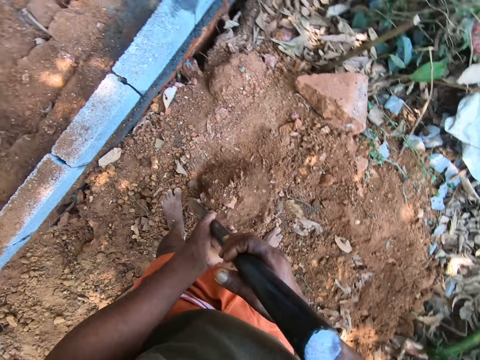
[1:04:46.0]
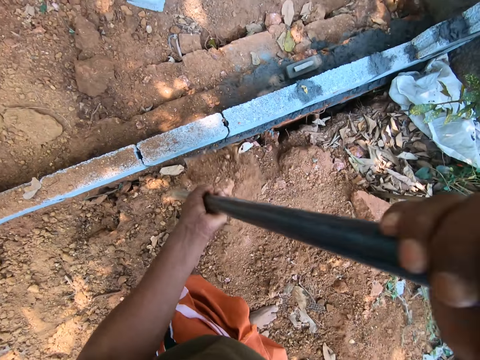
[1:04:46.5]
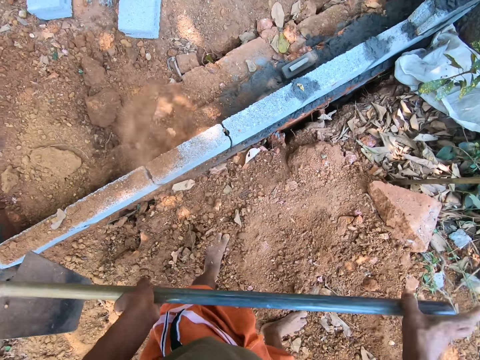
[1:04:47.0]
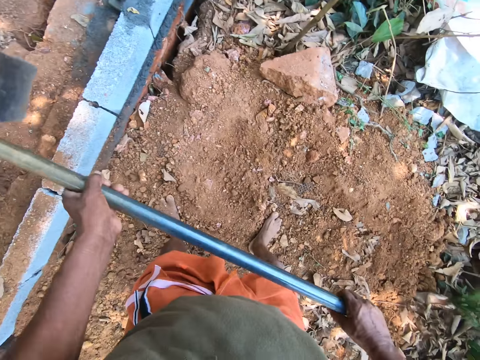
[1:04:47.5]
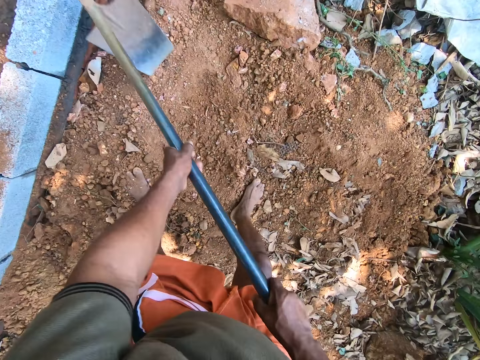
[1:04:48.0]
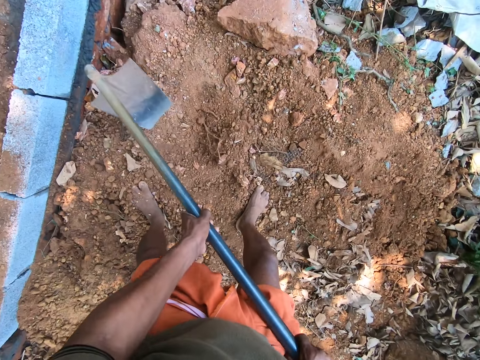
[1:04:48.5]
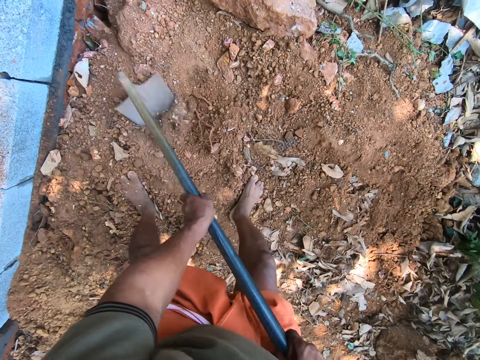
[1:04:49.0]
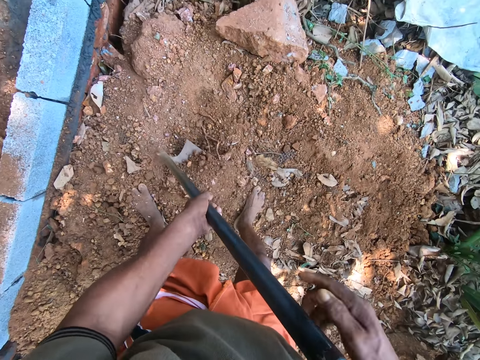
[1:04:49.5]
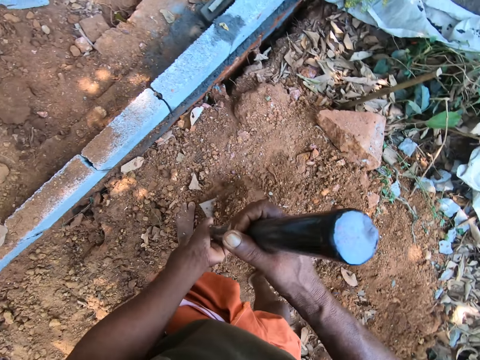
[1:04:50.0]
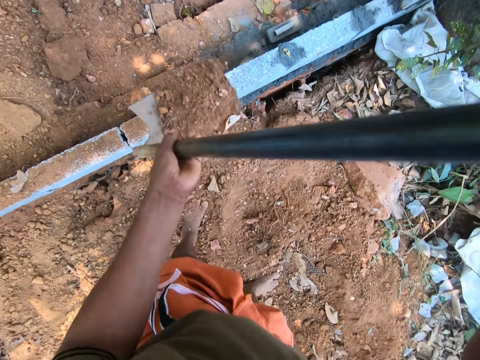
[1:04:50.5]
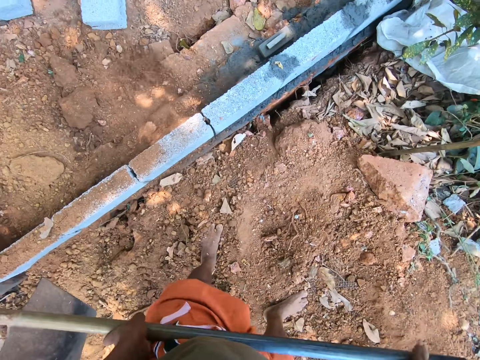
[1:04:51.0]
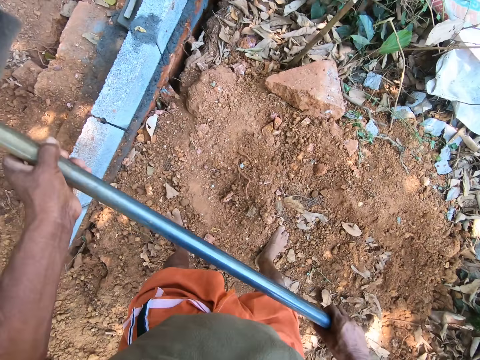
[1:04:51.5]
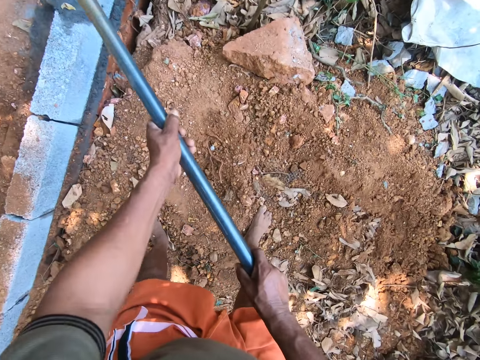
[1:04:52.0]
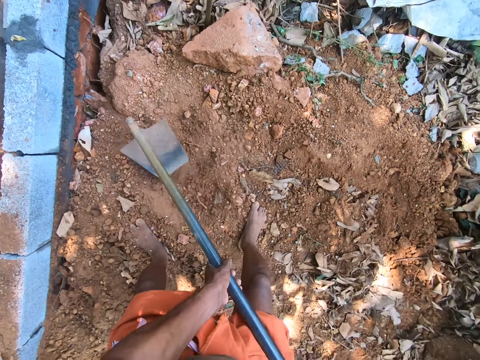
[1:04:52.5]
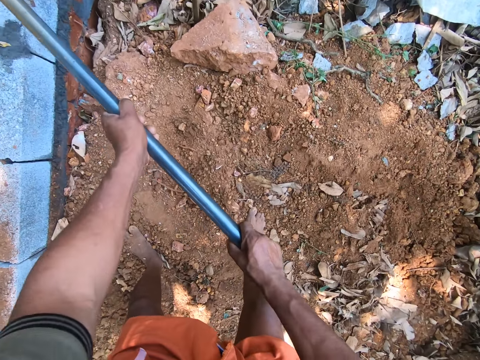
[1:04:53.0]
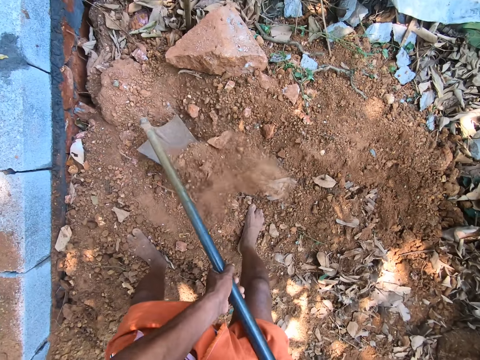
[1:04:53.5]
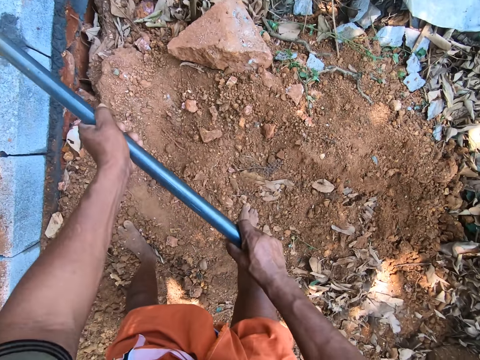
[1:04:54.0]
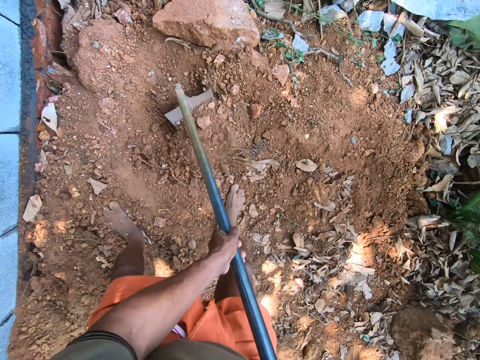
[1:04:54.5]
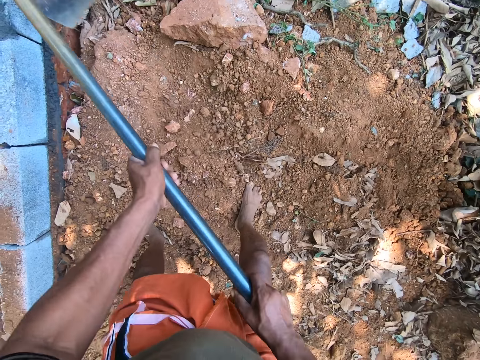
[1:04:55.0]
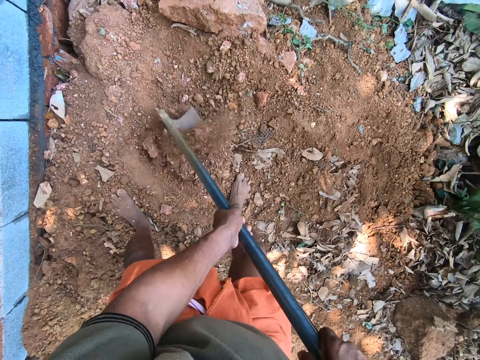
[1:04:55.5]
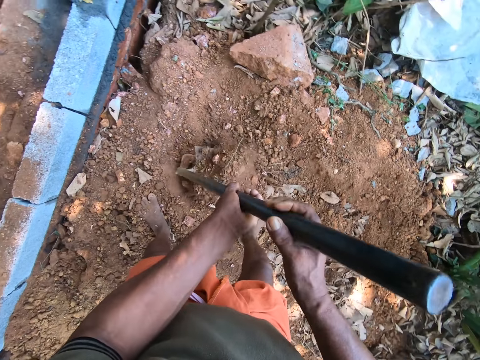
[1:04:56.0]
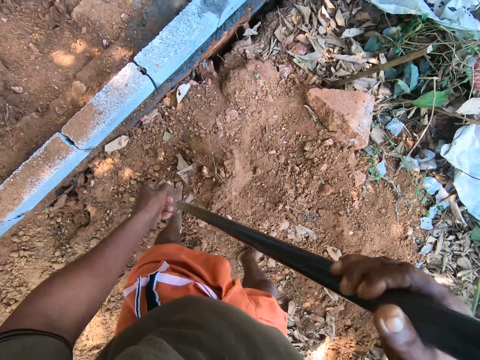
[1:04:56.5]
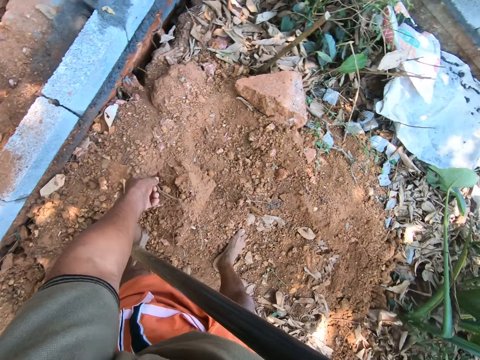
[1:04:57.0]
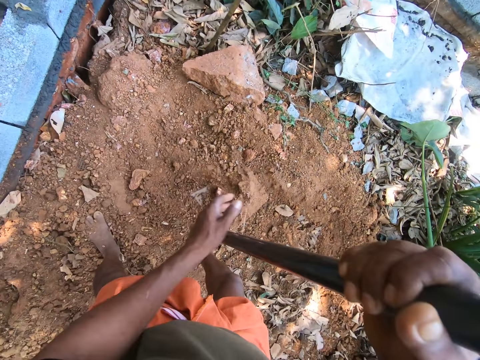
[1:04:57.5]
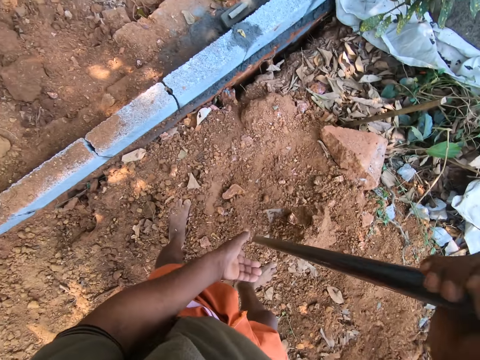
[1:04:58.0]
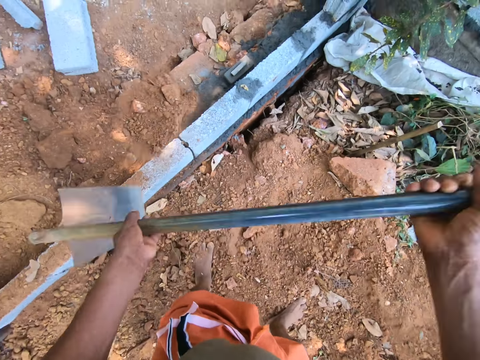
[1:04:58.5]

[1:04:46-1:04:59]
The camera wearer pours the sand on the ground with the hoe in both hands. They pack the sand from the ground with the hoe in both hands. They pour the sand on the ground with the hoe in both hands. They pack the sand from the ground with the hoe in both hands. They collect the sand with the hoe. They pour the sand on the ground with the hoe in both hands.

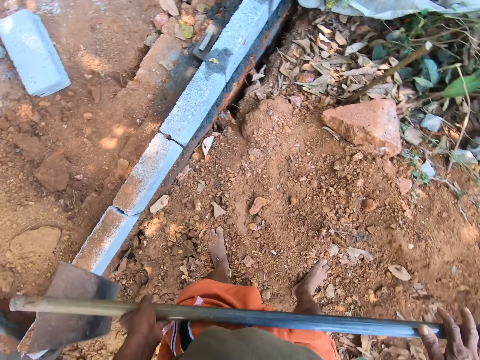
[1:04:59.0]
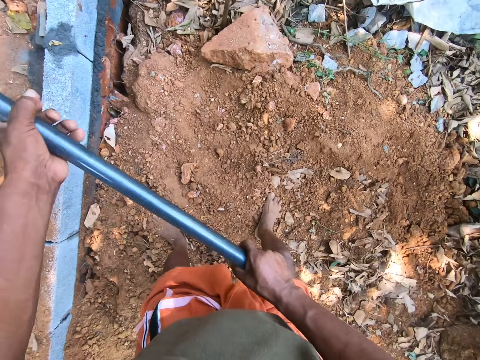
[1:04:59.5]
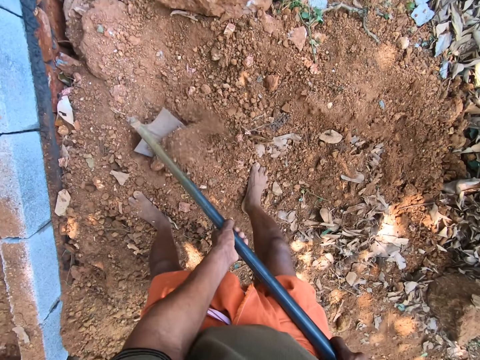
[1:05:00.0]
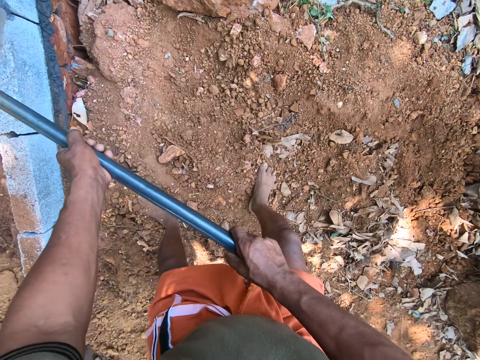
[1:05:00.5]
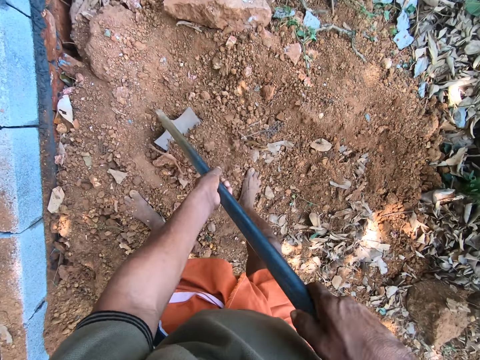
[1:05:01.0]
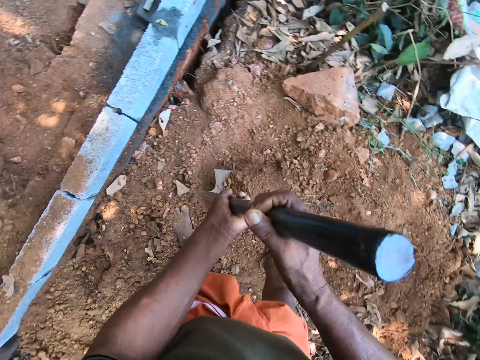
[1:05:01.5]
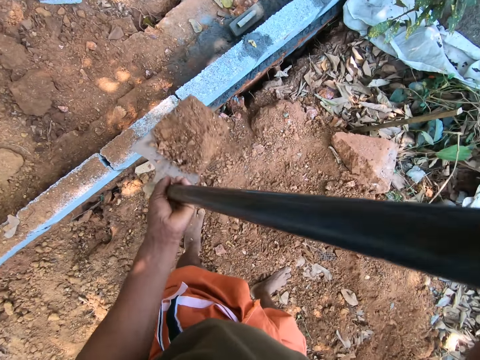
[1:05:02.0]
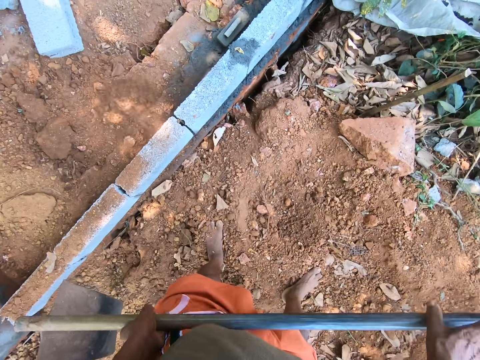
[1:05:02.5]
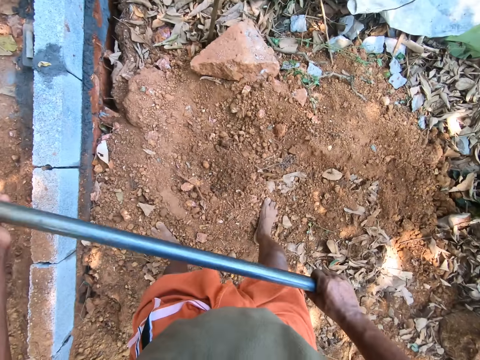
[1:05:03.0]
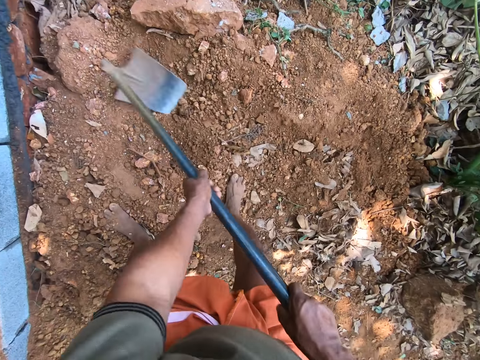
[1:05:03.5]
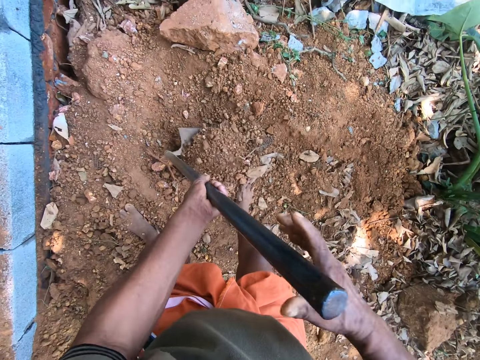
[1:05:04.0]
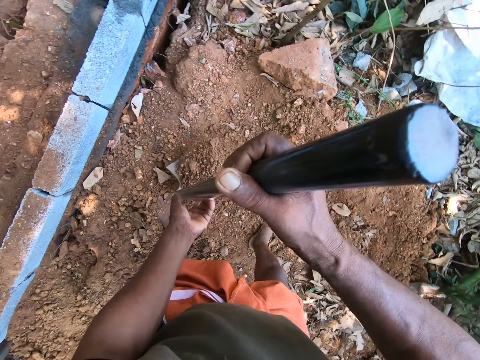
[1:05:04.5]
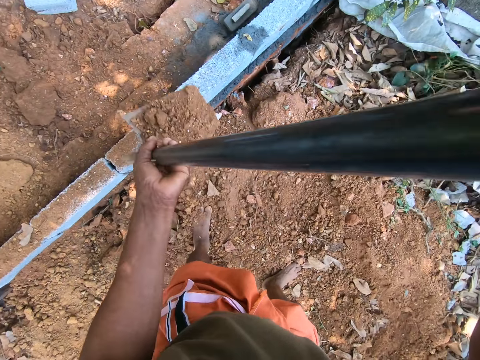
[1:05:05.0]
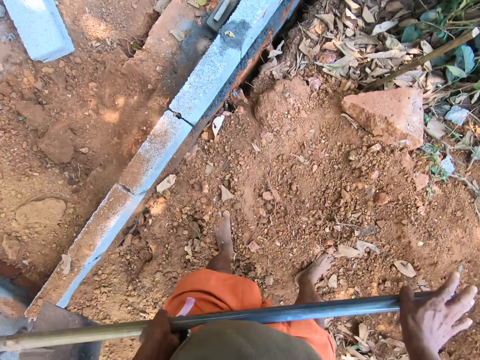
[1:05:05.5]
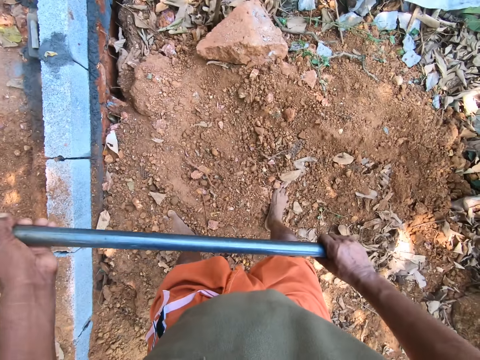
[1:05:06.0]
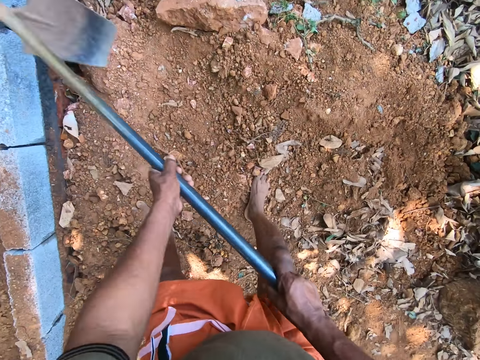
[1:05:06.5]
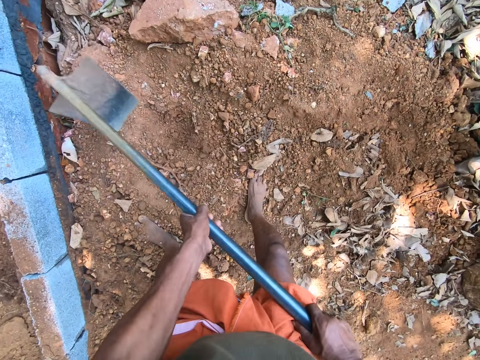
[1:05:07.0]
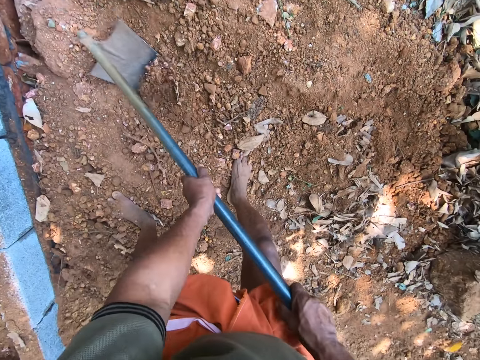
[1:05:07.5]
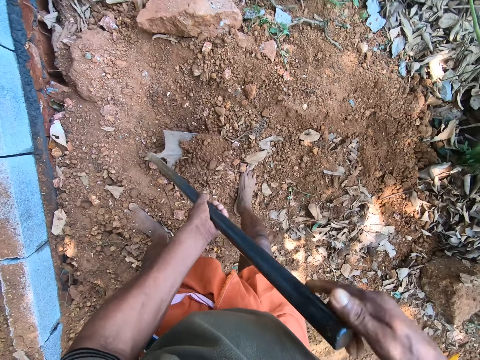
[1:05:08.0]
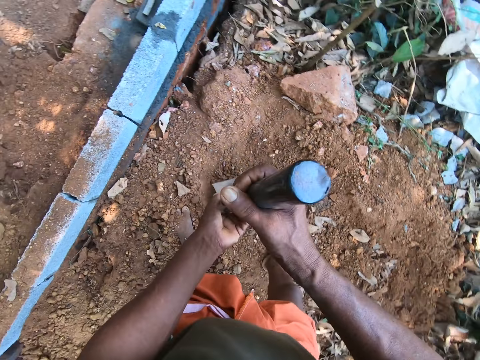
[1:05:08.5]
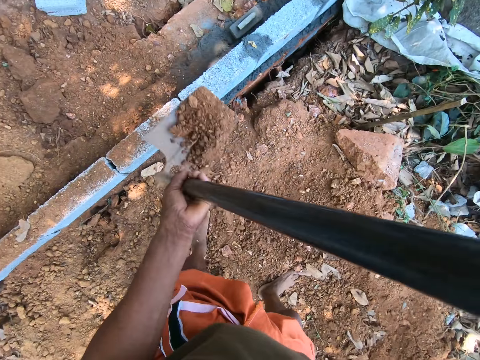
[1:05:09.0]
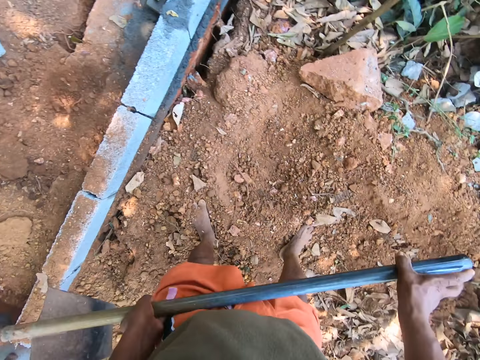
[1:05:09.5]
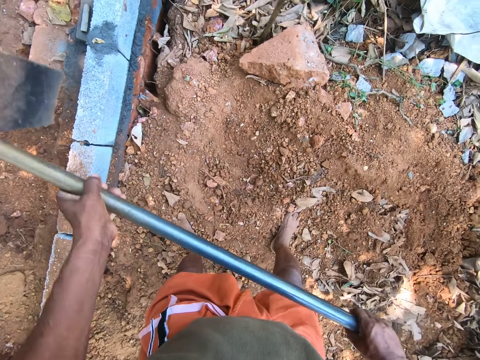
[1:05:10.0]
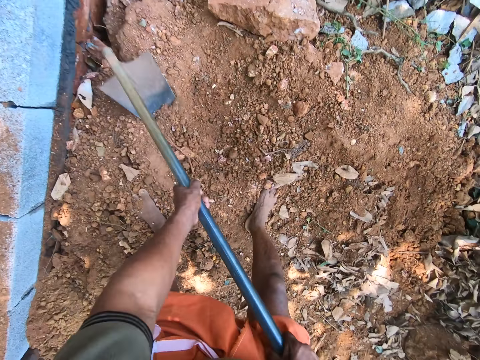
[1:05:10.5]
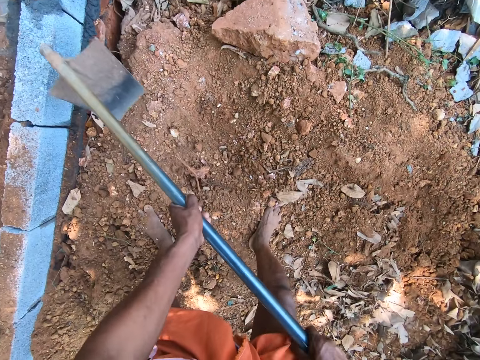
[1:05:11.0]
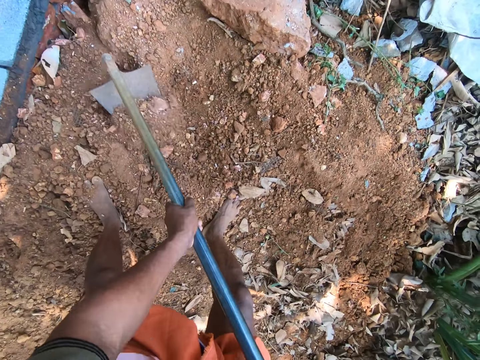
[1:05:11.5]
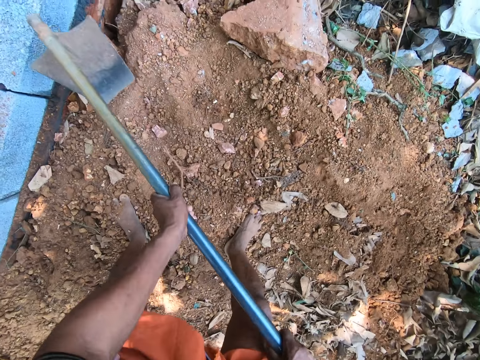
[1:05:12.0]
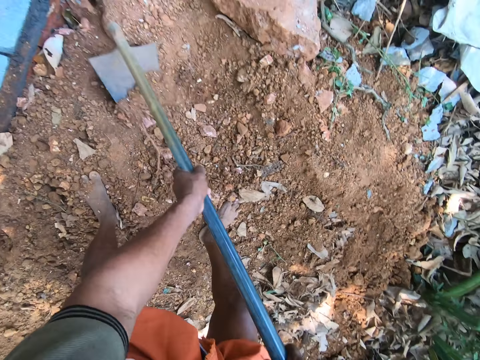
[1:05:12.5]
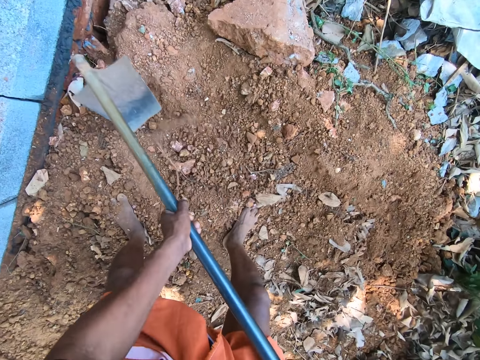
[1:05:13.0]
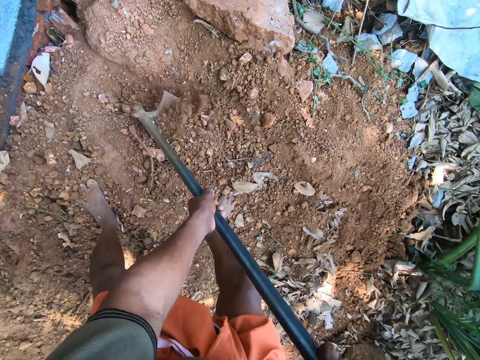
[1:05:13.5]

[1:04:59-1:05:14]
The camera wearer packs sand from the ground with the hoe in both hands. They pour the sand on the ground with the hoe in both hands. They pack the sand from the ground with the hoe in both hands. They pour the sand on the ground with the hoe in both hands. They pack the sand from the ground with the hoe in both hands. They pour the sand on the ground with the hoe in both hands. They pack the sand from the ground with the hoe in both hands.
